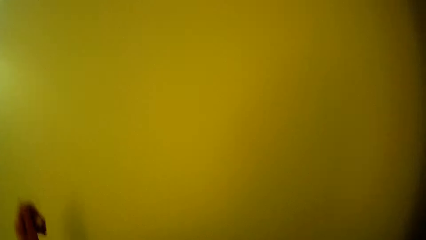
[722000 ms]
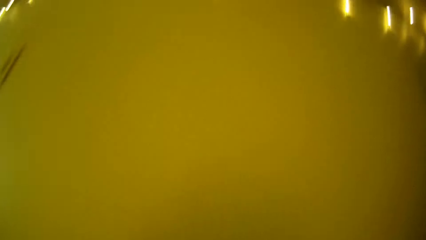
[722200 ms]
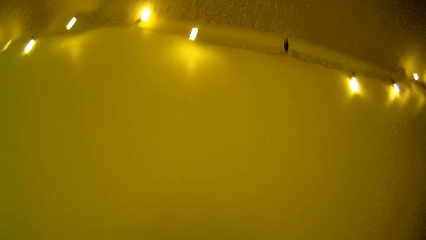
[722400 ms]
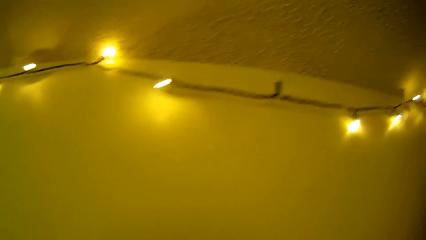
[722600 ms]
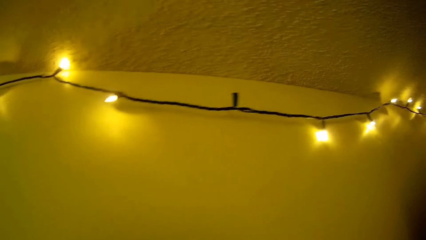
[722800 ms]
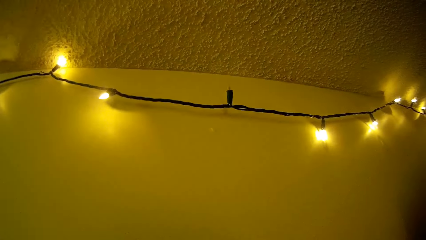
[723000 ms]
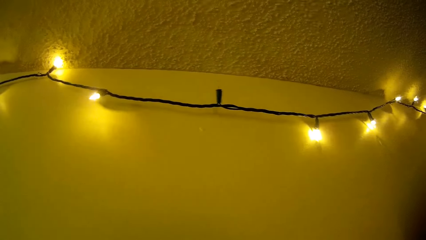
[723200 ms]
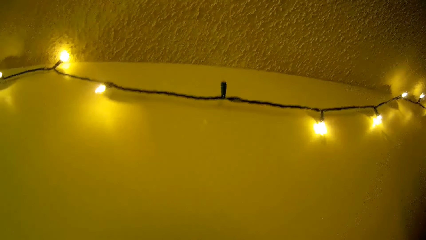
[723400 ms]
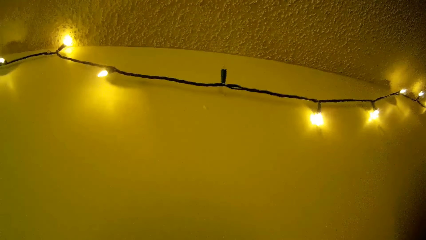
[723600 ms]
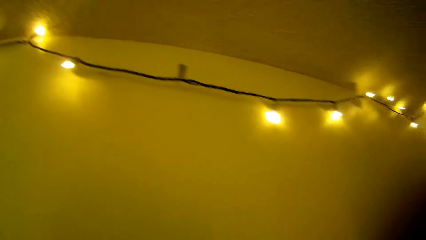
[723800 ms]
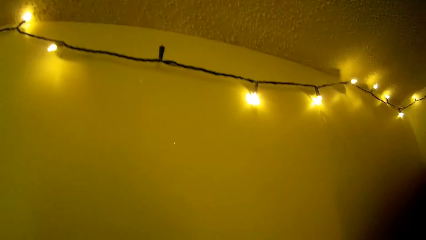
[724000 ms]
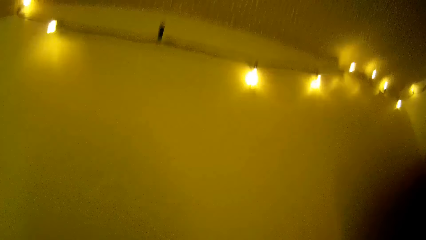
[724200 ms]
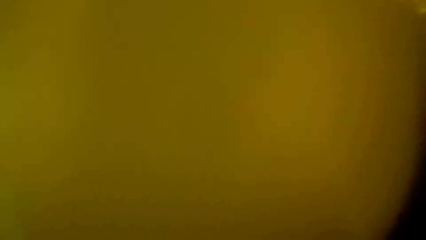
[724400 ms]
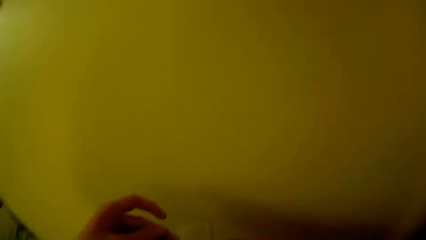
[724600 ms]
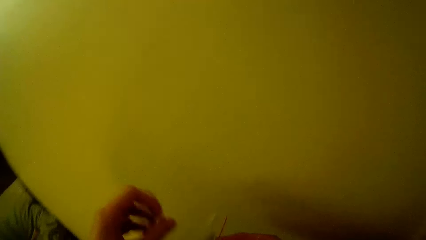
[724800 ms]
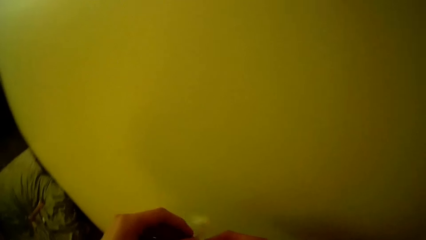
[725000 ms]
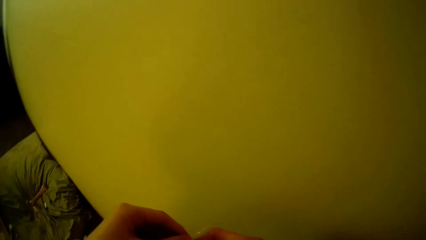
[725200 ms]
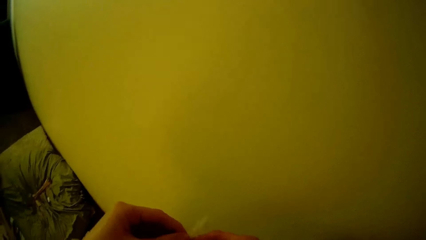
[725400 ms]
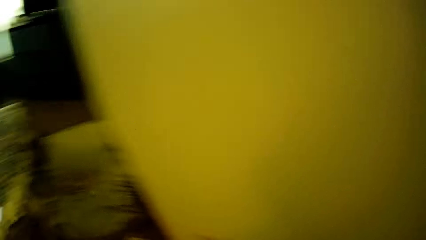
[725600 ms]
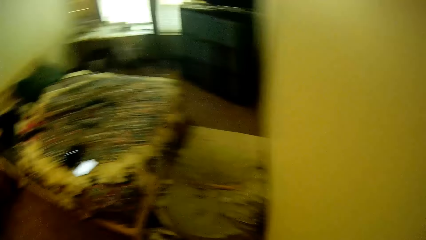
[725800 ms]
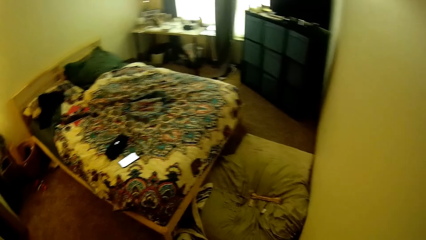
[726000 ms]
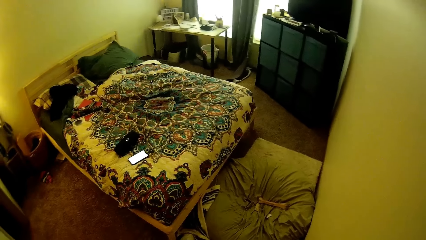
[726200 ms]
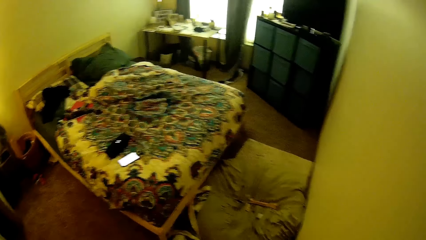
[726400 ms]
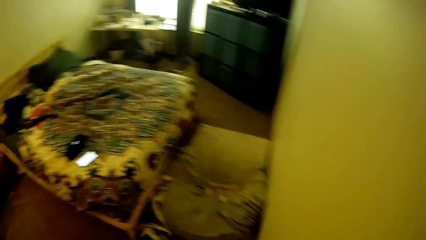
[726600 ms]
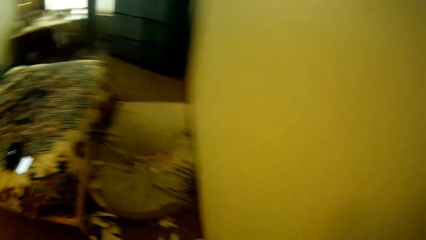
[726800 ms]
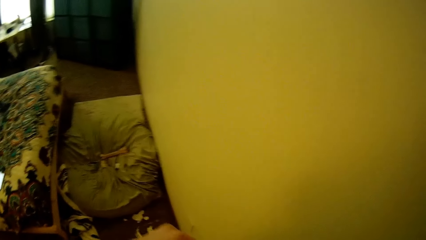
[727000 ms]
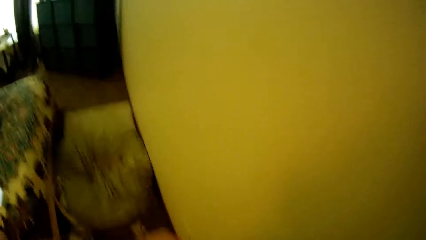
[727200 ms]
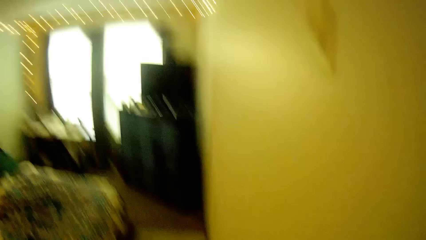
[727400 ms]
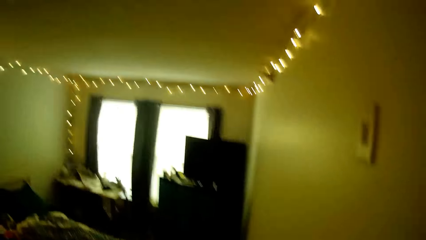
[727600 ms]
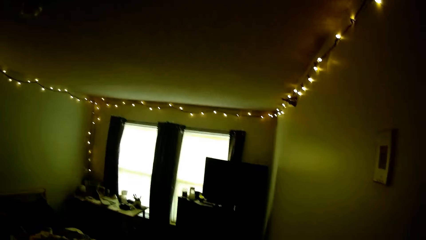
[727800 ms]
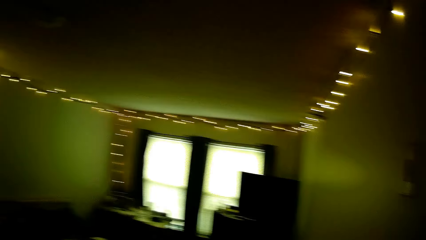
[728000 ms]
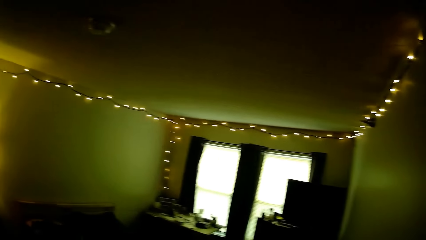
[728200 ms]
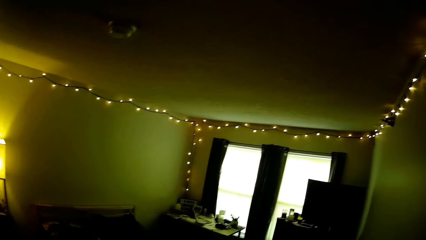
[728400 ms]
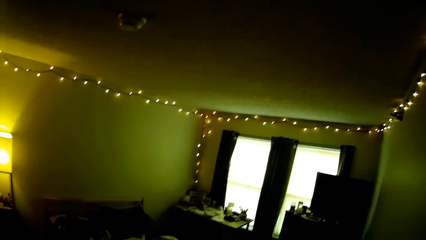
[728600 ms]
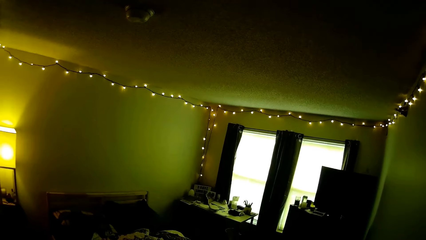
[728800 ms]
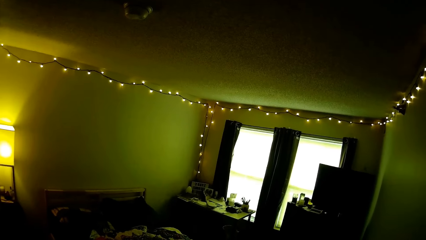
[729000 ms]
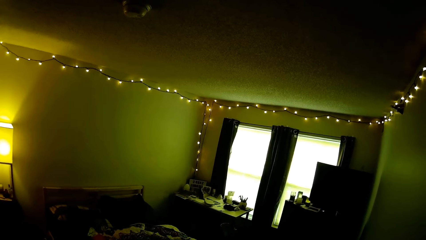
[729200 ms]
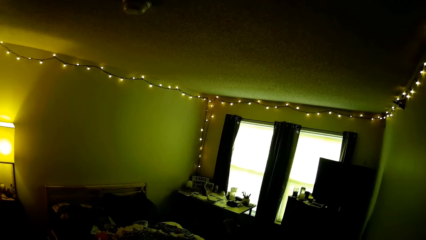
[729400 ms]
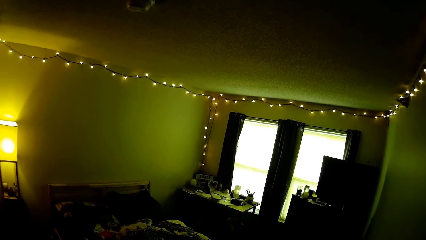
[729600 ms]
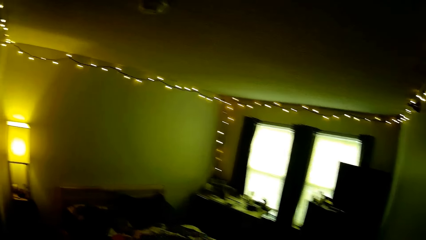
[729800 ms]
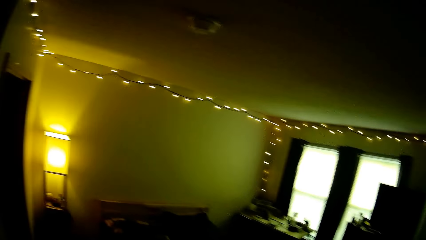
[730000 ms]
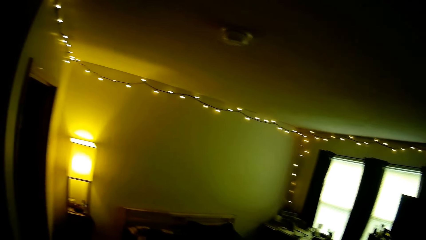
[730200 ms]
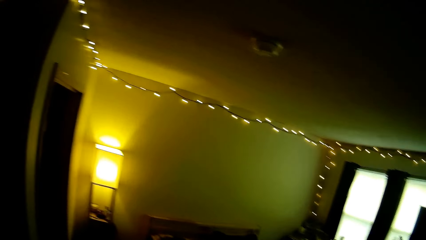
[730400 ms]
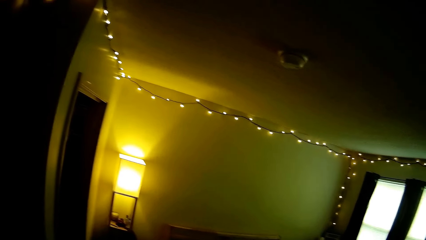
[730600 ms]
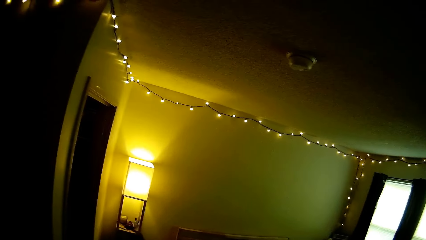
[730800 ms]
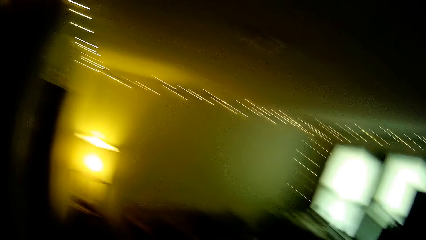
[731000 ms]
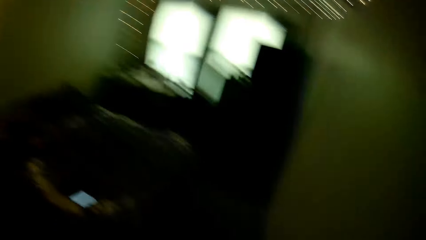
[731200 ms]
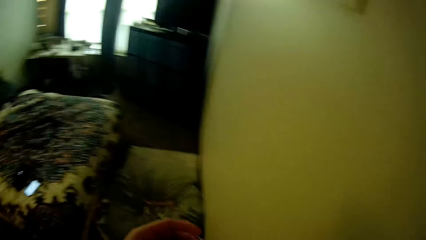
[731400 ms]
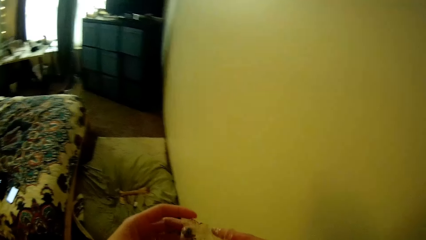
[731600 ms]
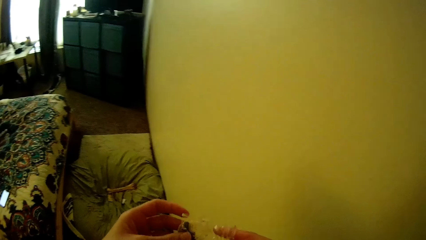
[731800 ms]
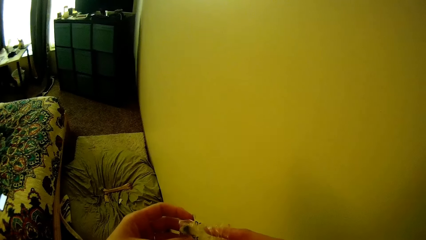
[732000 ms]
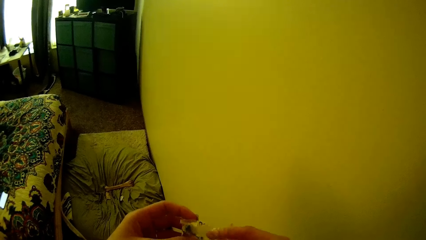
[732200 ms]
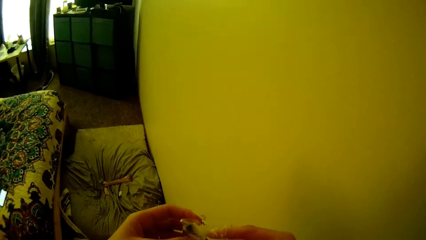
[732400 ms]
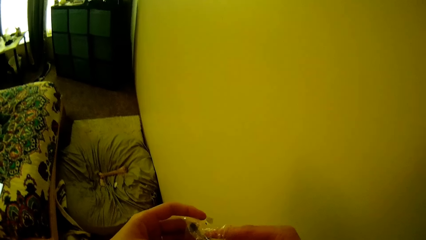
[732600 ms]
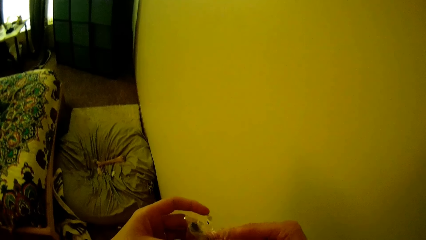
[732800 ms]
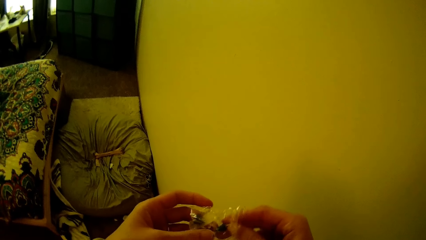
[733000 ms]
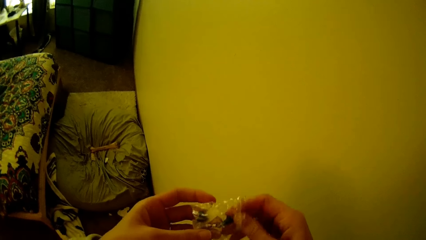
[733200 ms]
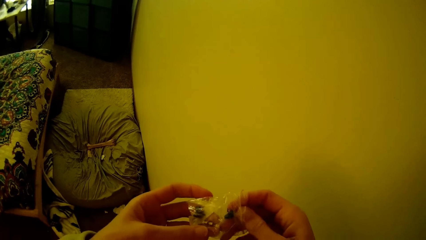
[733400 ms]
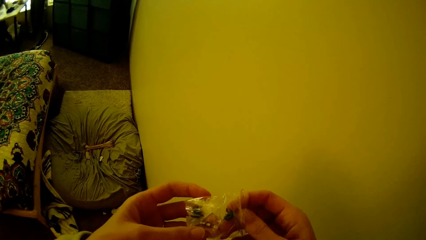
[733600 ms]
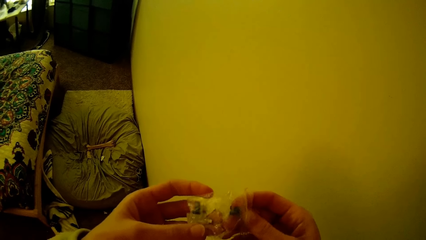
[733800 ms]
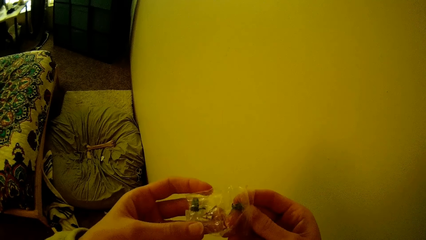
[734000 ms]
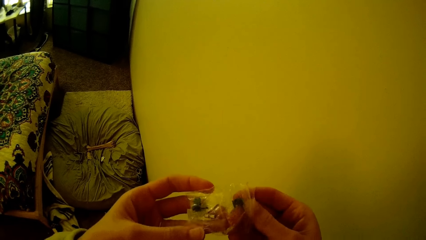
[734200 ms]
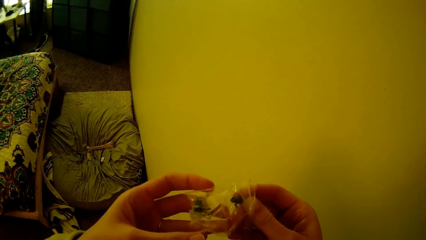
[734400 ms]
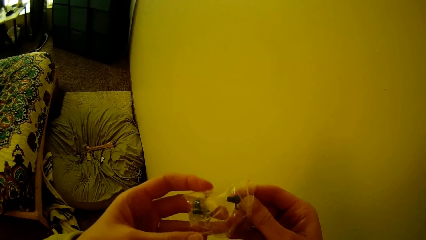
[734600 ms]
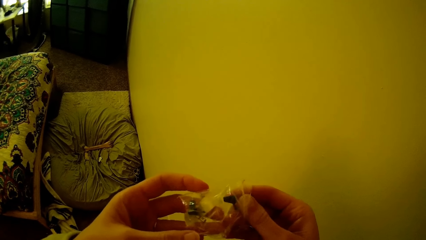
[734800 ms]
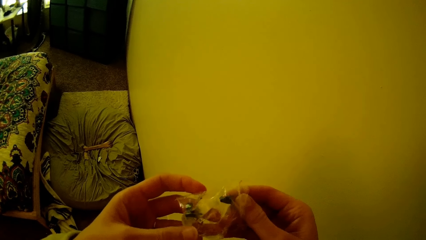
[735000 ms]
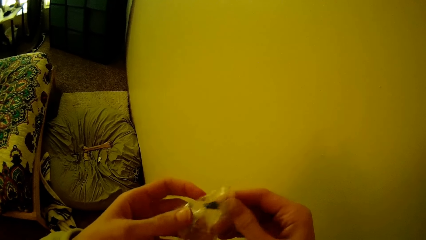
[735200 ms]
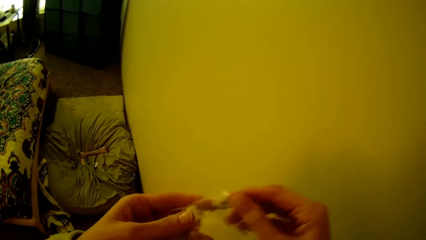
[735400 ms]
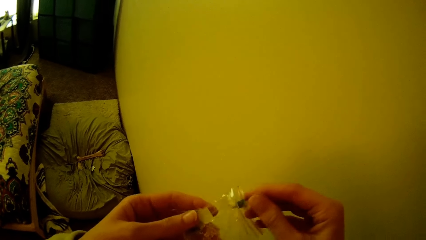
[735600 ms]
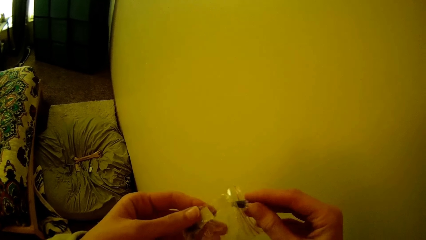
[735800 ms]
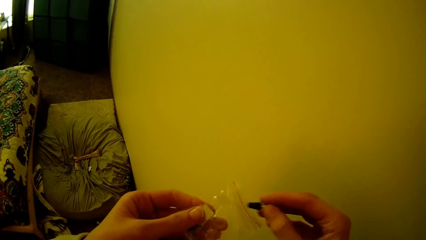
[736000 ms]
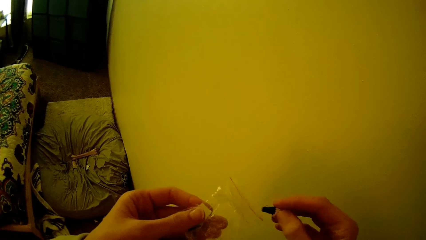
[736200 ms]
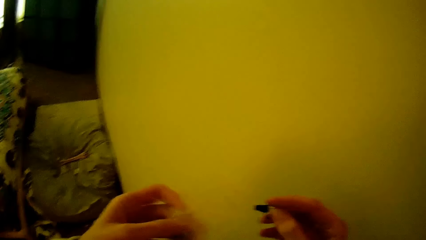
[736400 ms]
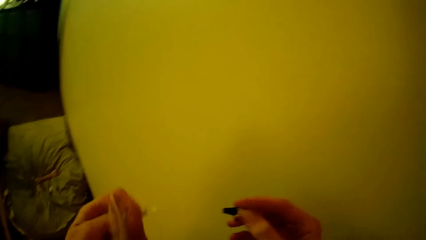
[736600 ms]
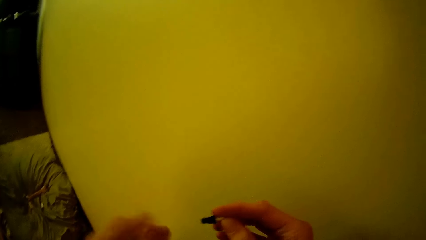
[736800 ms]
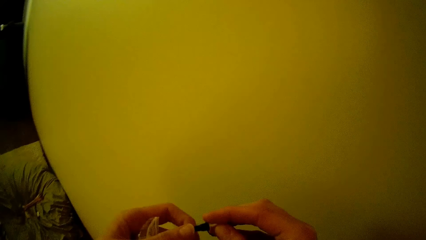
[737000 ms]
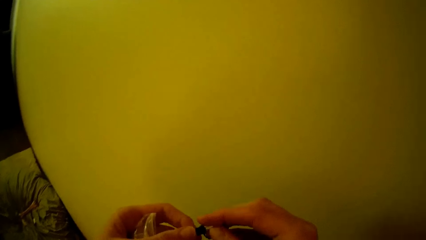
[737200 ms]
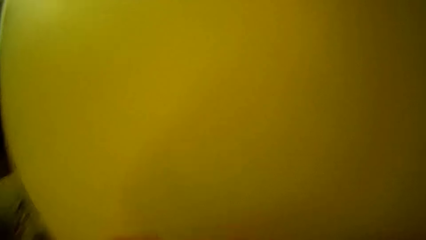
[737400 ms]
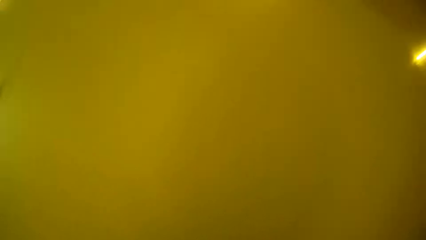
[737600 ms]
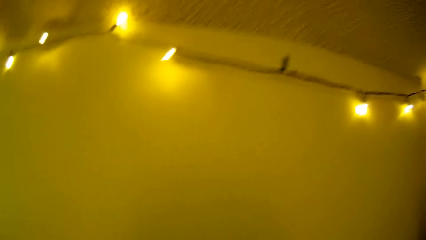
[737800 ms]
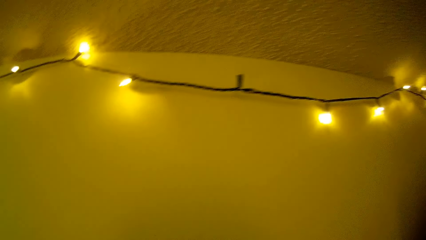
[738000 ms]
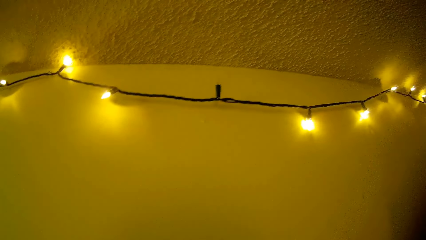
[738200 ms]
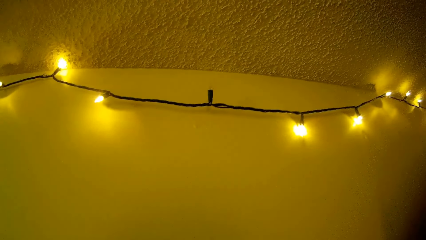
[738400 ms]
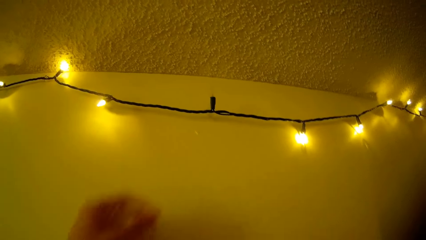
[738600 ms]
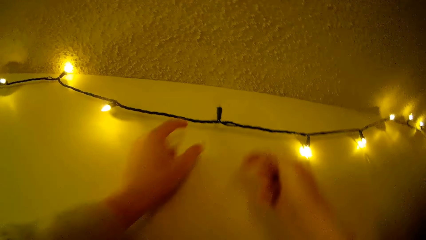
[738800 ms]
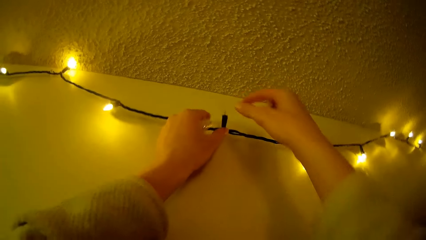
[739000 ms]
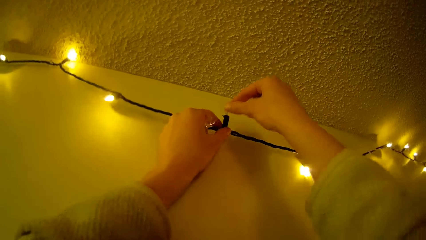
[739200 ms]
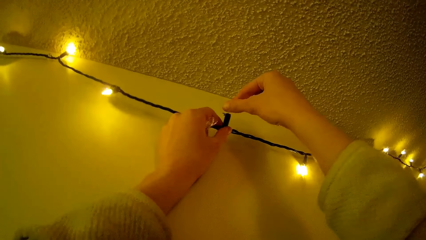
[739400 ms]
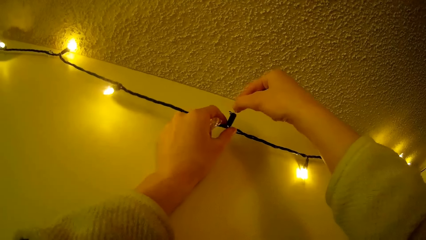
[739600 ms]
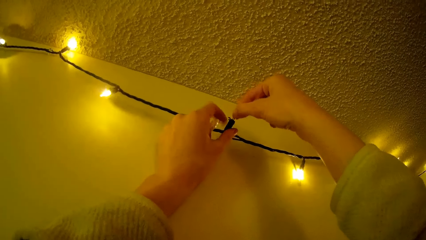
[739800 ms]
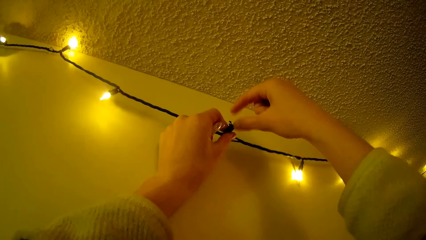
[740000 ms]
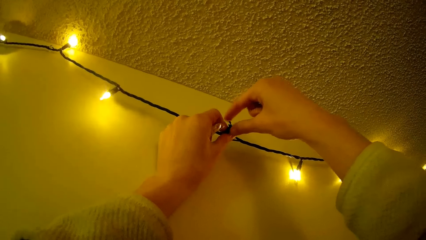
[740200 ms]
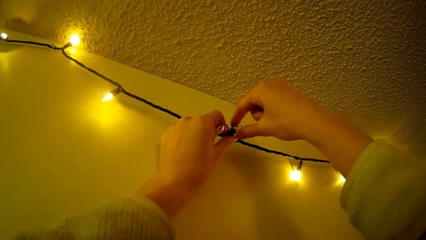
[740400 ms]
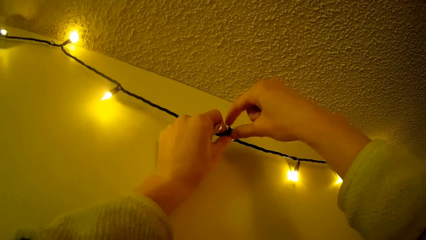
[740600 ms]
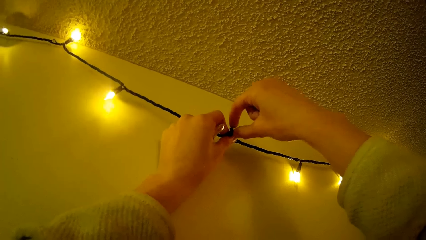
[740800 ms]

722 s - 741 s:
The camera wearer looks around. He moves his fingers. He looks around. He holds mini bulbs. He picks up a mini bulb. He removes a Christmas bulb from a pack or plastic bag in his hands. He folds the plastic bag in the hand. He holds the mini bulb with the other hand. He removes the mini bulb on the cable. He replaces another Christmas bulb on a Christmas light wire with the Christmas bulb.
